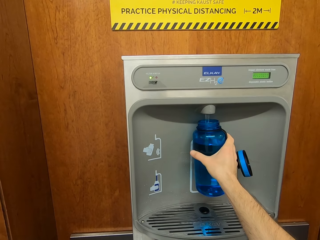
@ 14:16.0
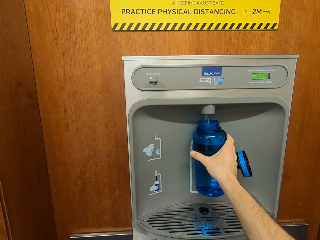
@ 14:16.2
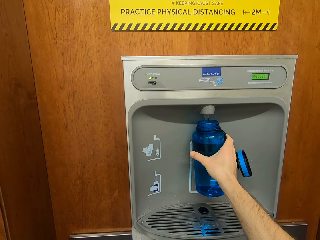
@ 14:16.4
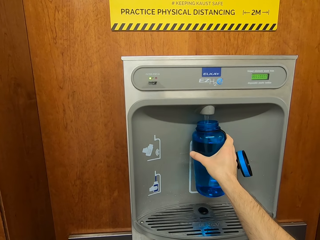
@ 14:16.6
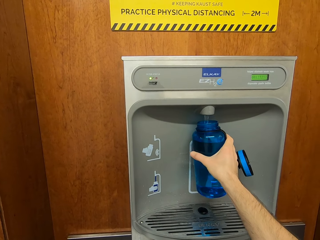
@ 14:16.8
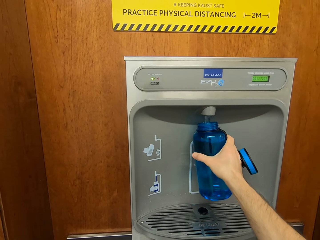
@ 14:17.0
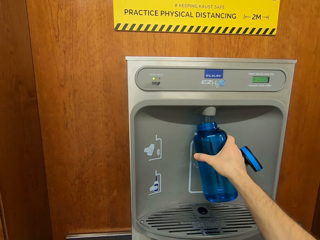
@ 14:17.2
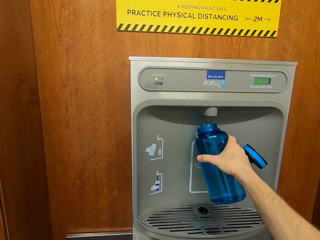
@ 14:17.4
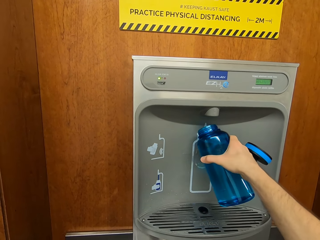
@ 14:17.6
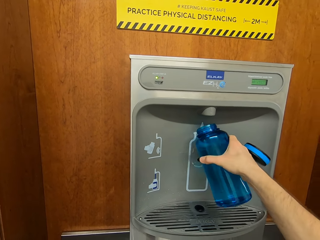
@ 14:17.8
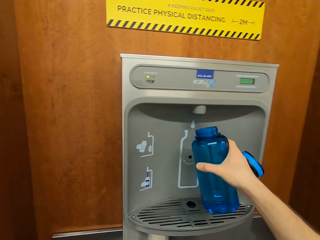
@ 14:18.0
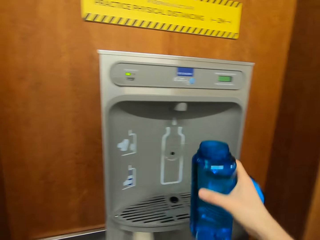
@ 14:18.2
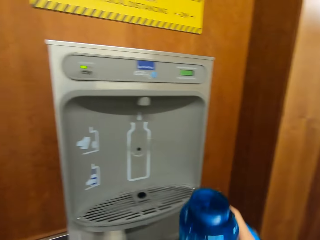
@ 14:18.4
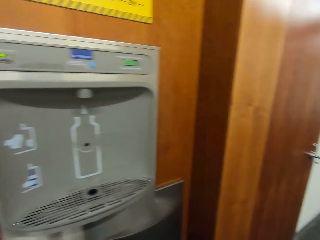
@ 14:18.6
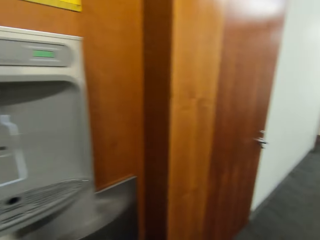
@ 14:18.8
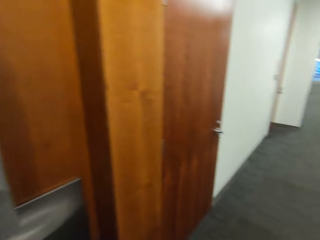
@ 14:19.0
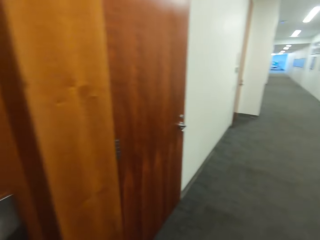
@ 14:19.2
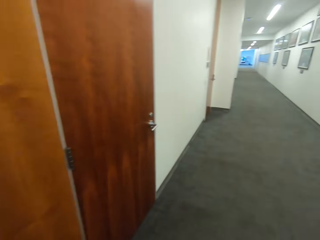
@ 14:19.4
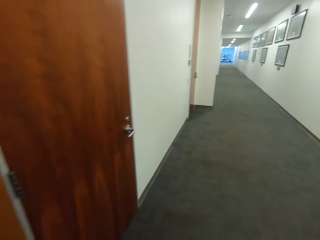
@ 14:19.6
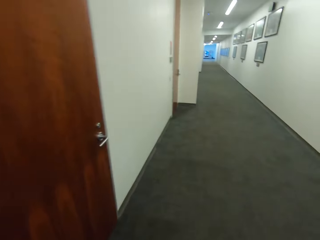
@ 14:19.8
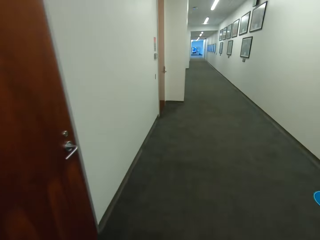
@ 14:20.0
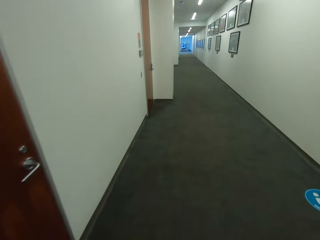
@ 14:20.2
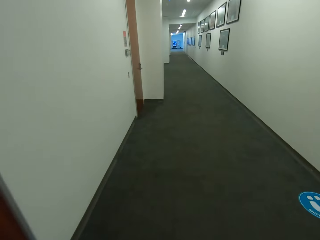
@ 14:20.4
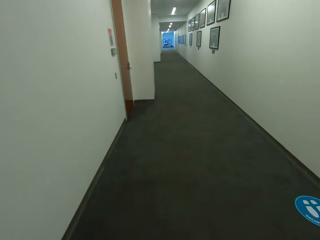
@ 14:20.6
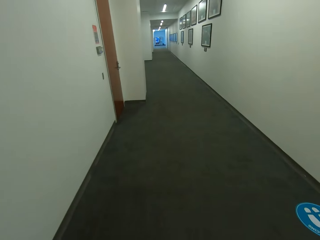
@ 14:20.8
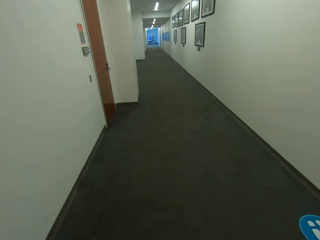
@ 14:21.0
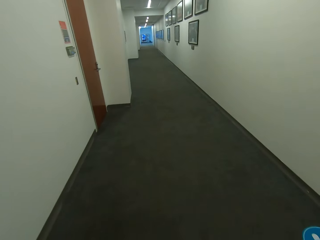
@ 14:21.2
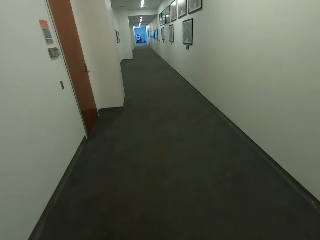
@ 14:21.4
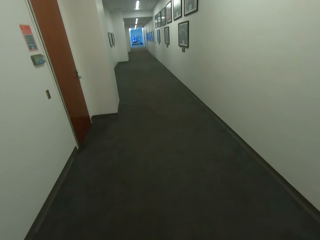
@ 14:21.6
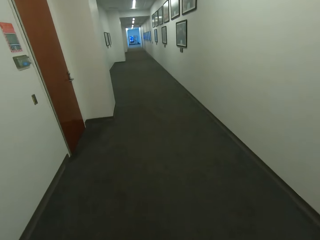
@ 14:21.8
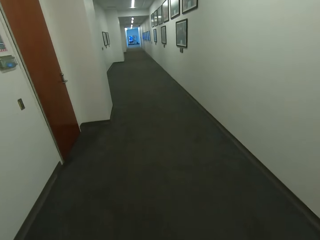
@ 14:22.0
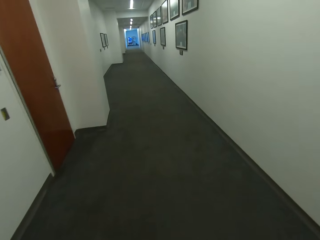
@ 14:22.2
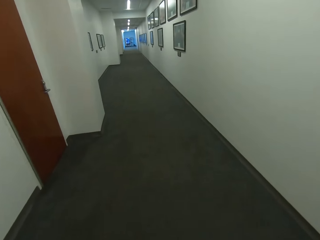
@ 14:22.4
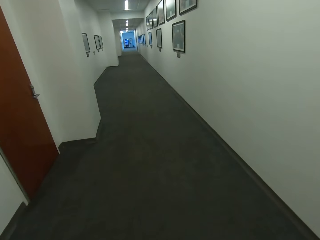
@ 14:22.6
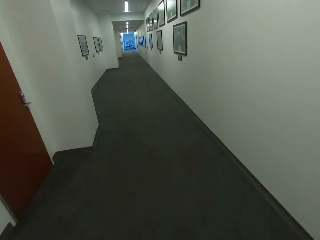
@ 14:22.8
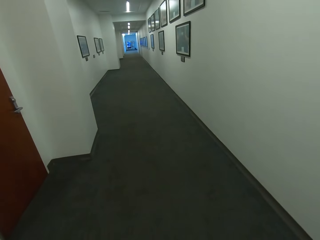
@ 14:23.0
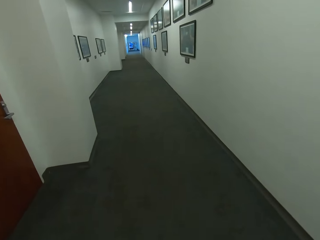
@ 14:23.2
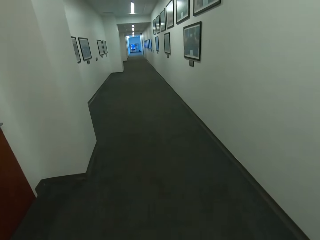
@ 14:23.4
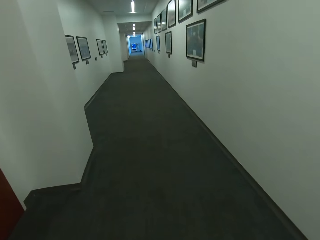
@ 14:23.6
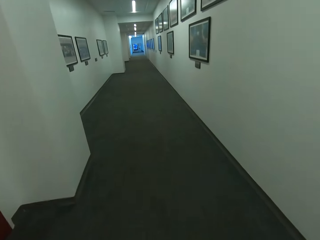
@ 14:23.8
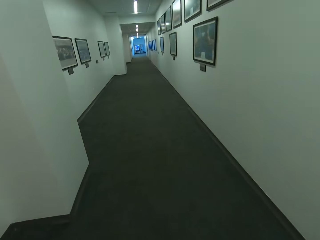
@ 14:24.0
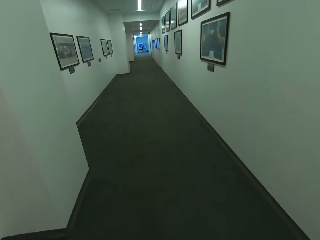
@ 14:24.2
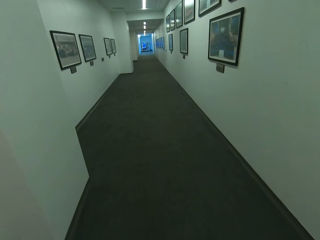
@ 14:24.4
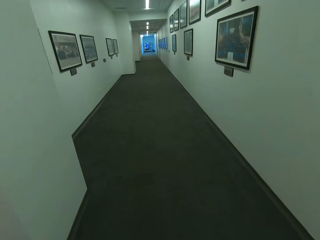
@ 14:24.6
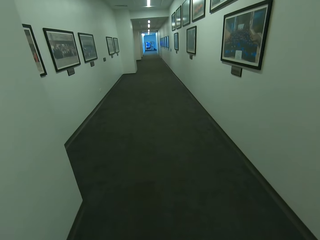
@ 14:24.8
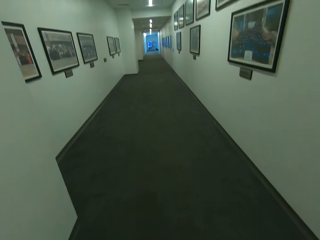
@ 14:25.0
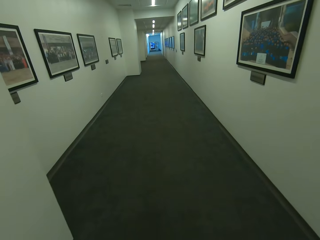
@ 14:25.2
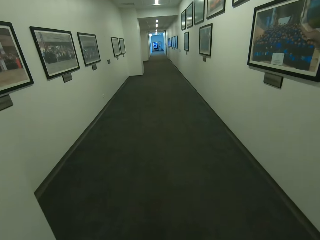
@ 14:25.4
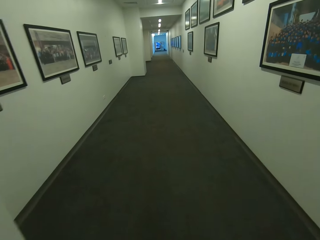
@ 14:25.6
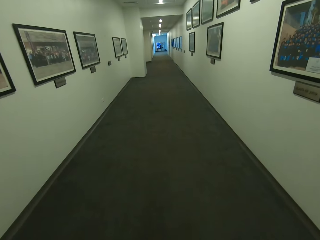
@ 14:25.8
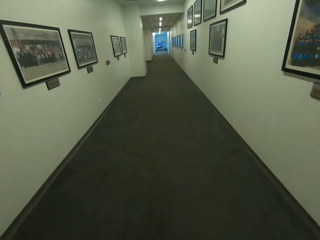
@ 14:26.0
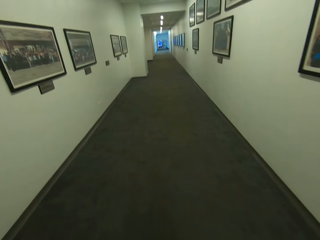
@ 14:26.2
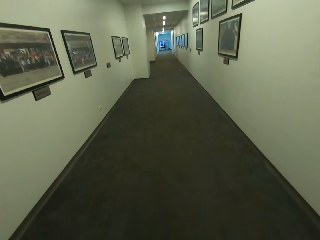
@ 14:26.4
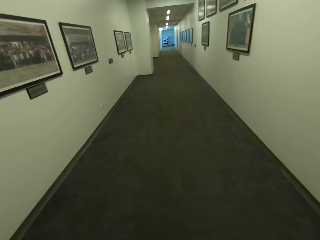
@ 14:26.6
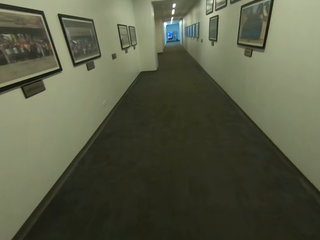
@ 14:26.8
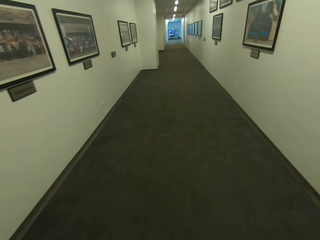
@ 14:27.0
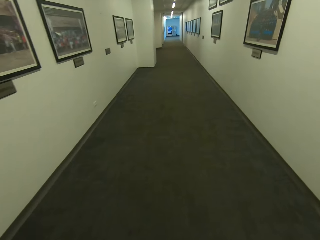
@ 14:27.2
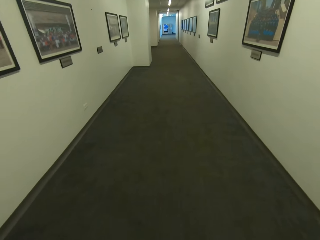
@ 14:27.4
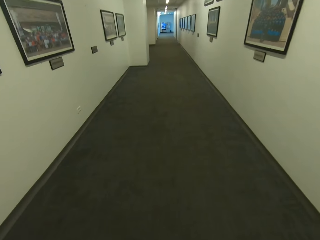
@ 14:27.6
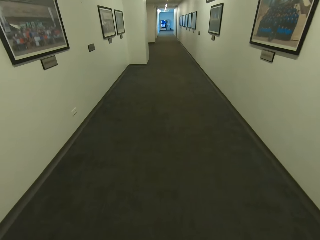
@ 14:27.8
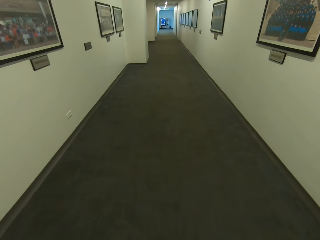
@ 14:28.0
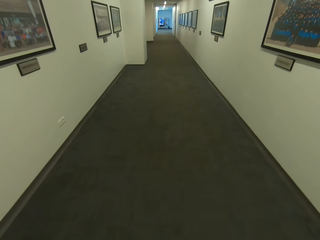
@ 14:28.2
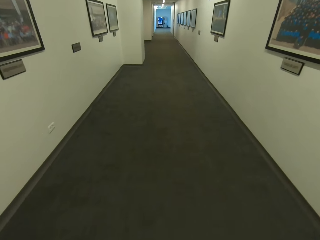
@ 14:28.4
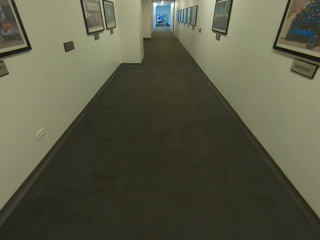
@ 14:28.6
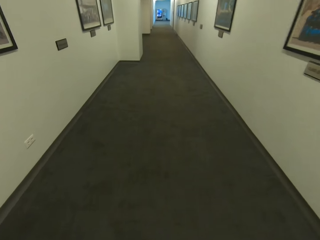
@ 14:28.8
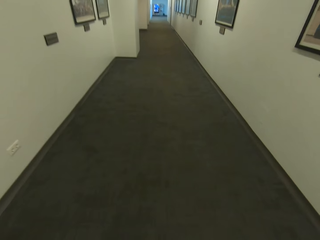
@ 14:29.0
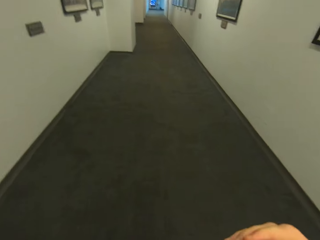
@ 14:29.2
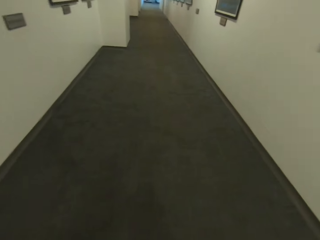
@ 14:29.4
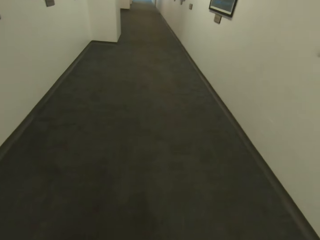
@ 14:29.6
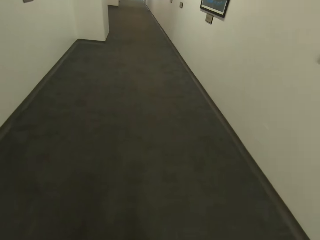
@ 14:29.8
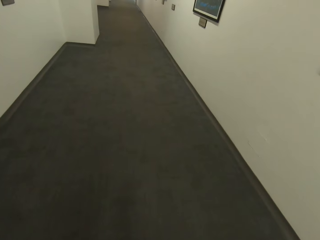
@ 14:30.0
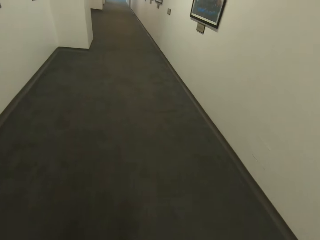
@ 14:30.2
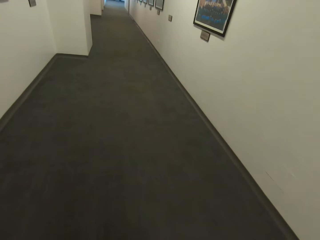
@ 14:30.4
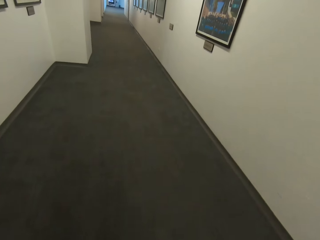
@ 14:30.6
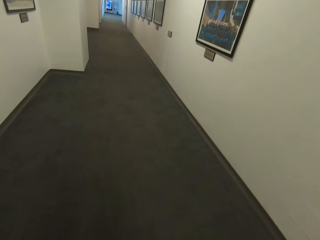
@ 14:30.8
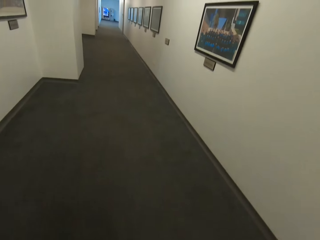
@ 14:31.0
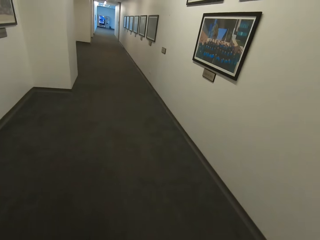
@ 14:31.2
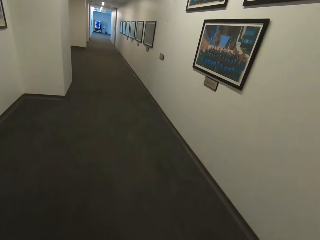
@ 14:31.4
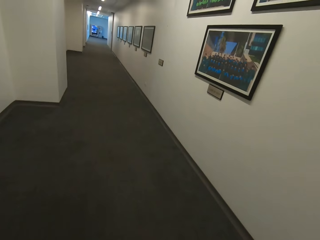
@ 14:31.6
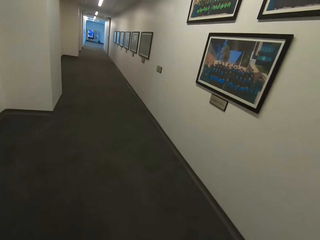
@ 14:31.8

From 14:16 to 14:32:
The camera wearer walks around a corridor. They walk in a room.

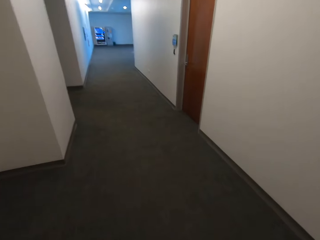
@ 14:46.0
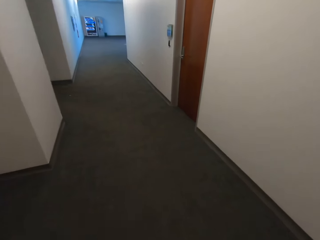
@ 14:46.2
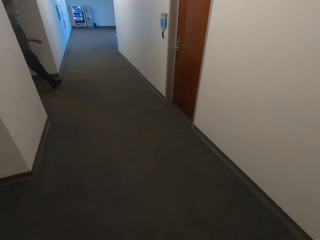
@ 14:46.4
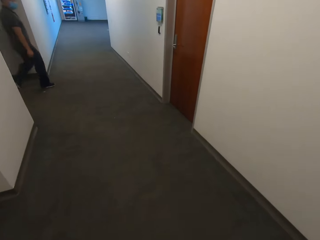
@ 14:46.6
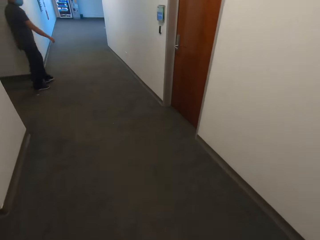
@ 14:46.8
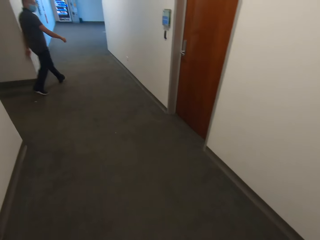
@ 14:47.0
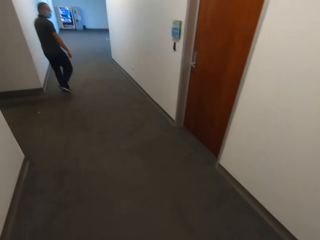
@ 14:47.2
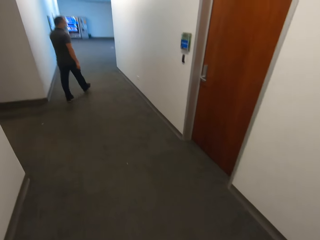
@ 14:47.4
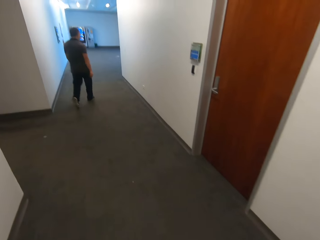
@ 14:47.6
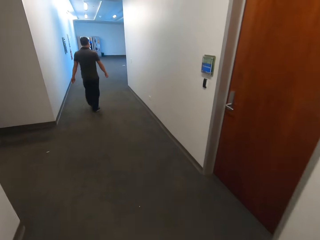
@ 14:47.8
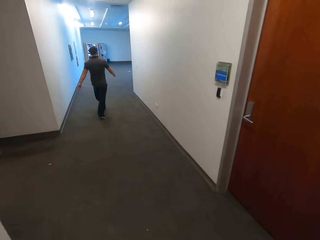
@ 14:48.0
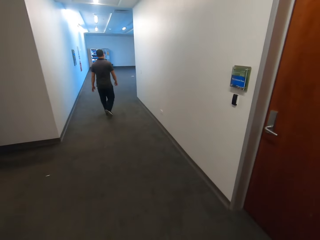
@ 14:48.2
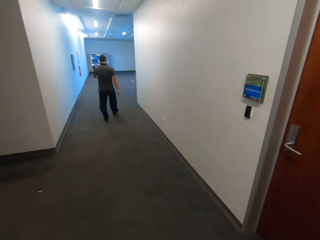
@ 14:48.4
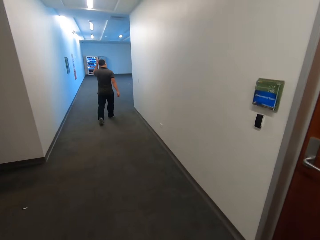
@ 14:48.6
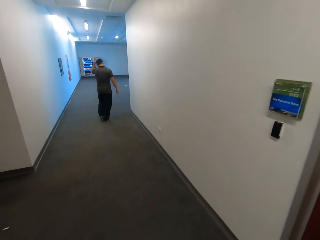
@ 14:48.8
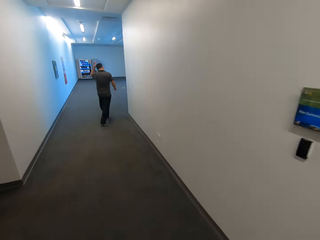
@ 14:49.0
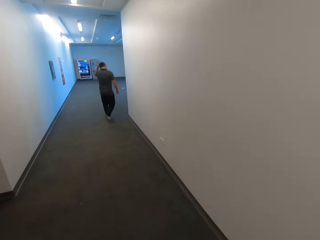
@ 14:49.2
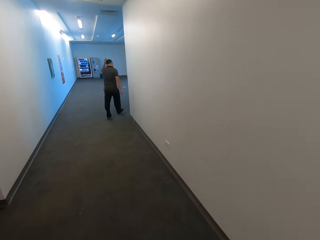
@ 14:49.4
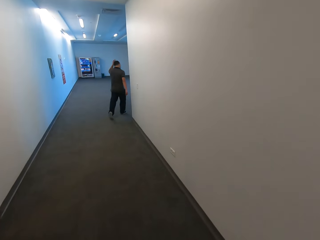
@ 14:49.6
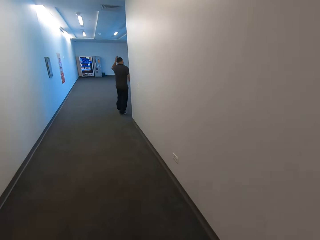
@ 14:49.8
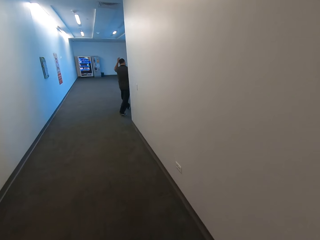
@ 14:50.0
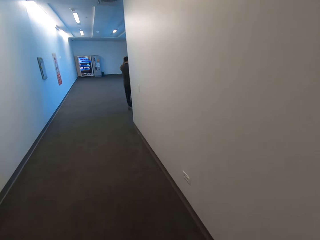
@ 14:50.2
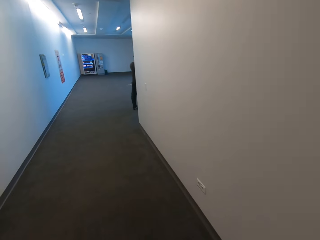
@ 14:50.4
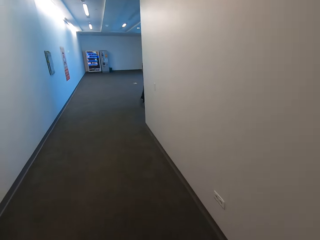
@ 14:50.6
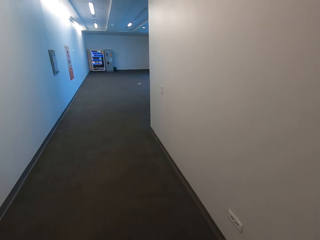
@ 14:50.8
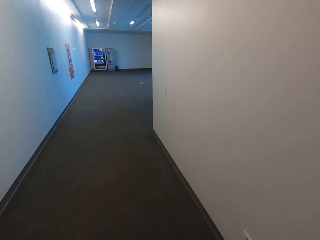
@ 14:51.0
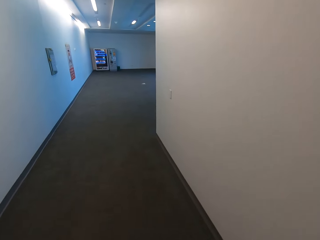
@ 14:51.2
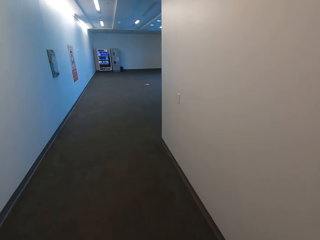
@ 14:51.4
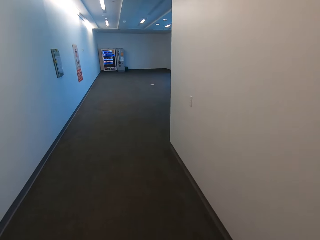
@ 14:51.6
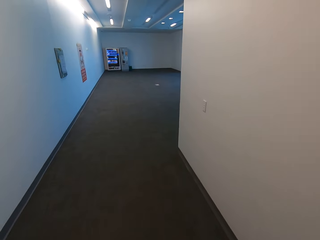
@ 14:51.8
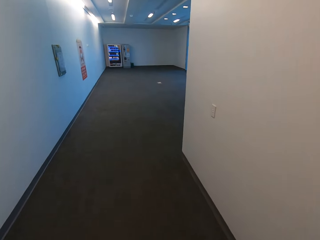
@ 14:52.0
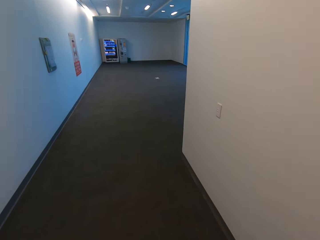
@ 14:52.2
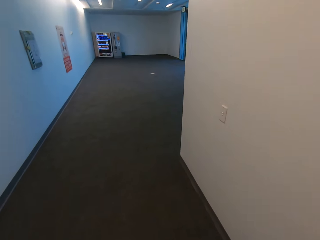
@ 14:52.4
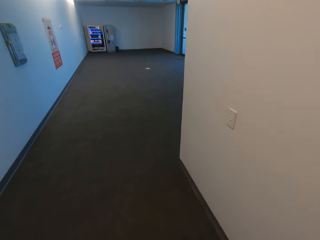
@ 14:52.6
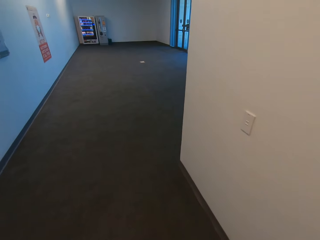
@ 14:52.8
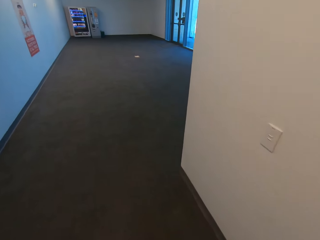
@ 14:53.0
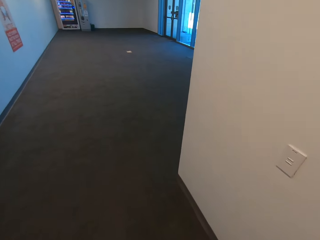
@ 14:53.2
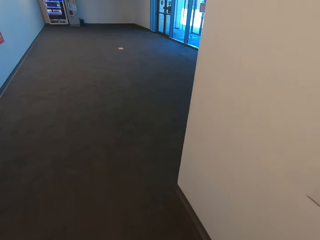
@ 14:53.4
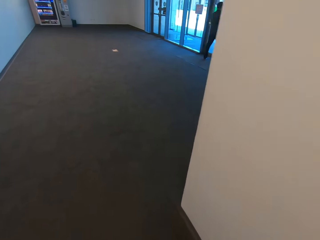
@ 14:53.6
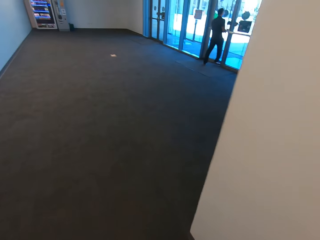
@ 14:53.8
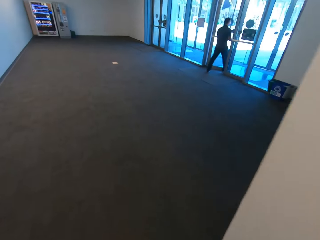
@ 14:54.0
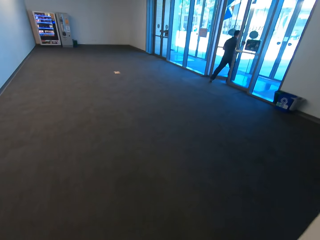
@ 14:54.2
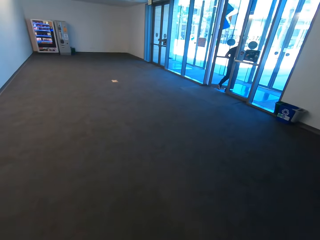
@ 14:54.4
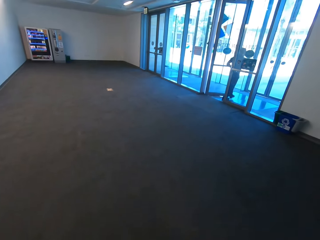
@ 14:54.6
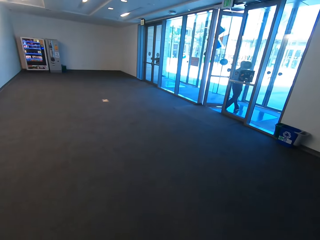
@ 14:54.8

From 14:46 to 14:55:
A man walks around a corridor. The camera wearer walks around the corridor.
